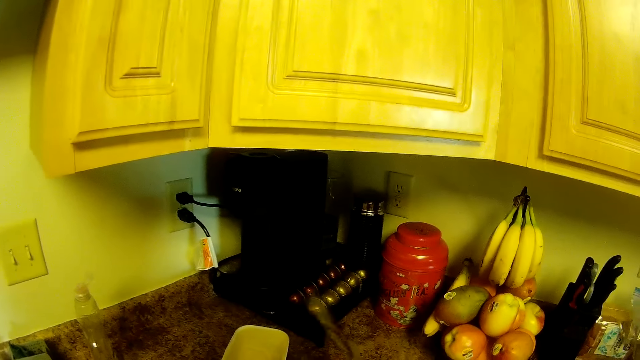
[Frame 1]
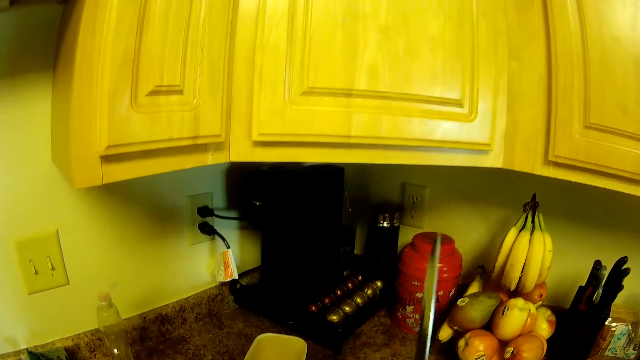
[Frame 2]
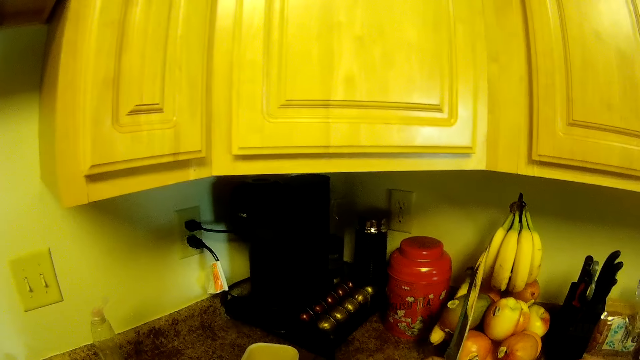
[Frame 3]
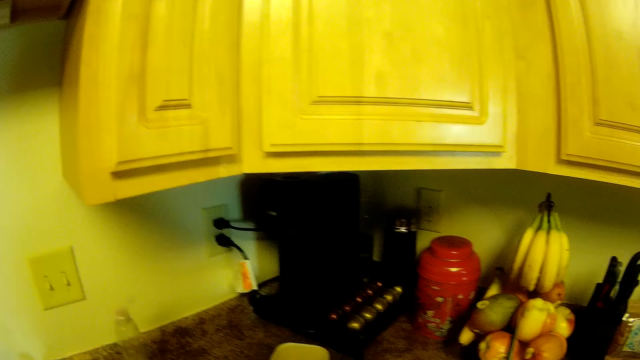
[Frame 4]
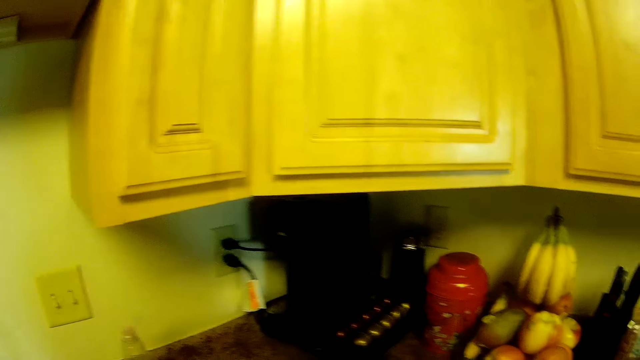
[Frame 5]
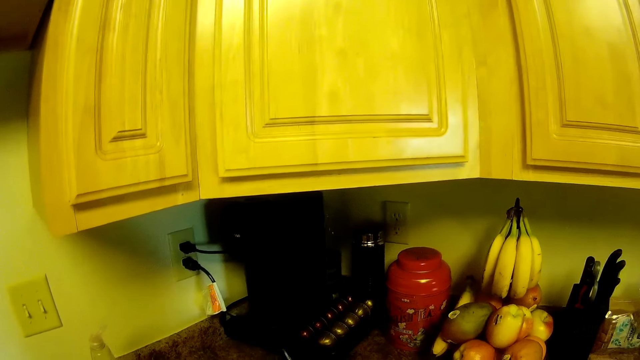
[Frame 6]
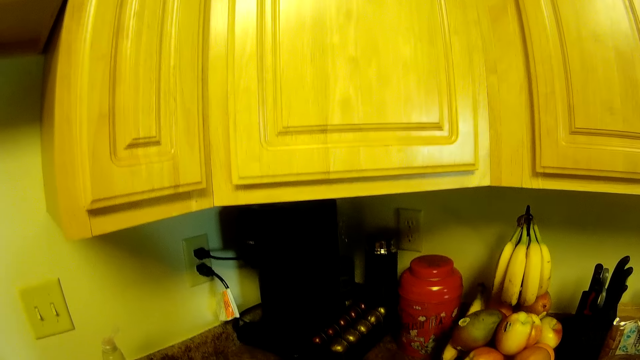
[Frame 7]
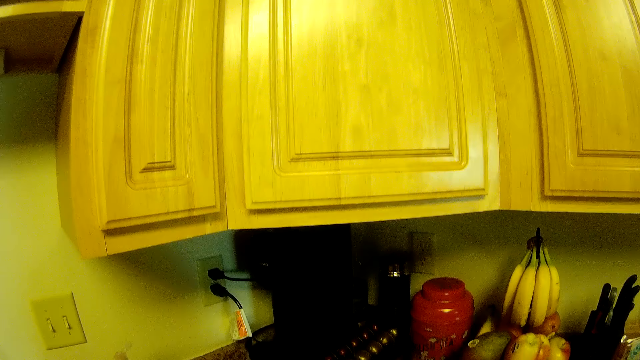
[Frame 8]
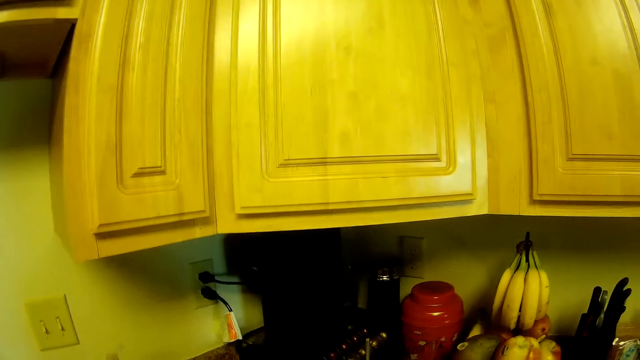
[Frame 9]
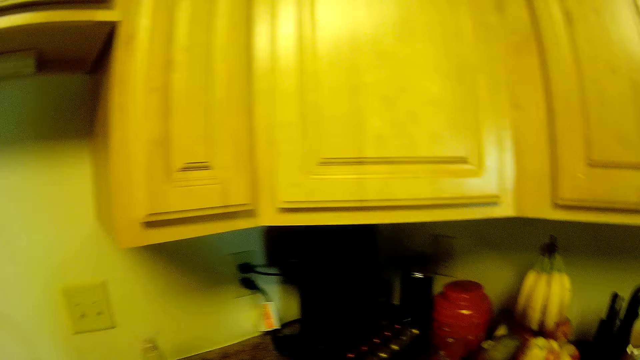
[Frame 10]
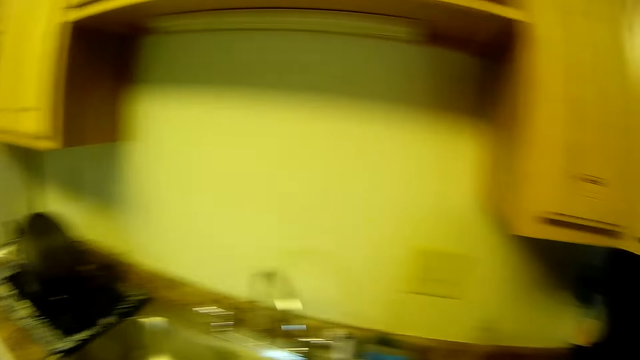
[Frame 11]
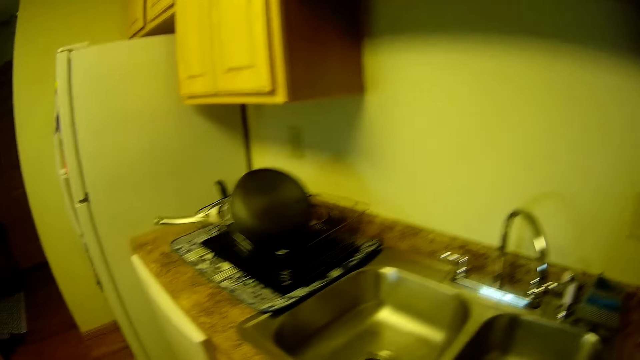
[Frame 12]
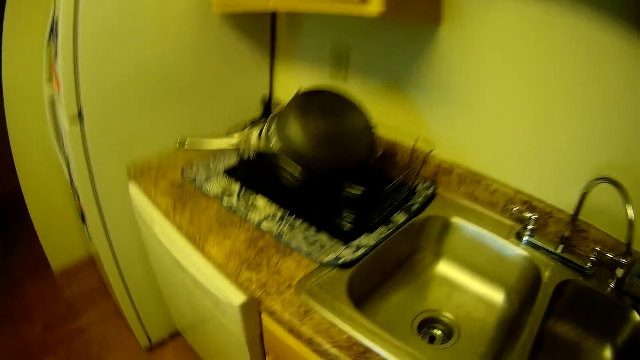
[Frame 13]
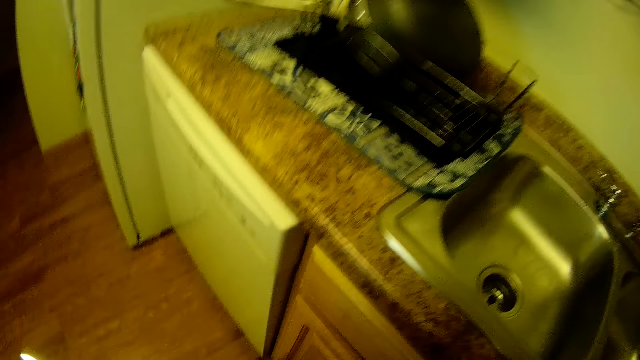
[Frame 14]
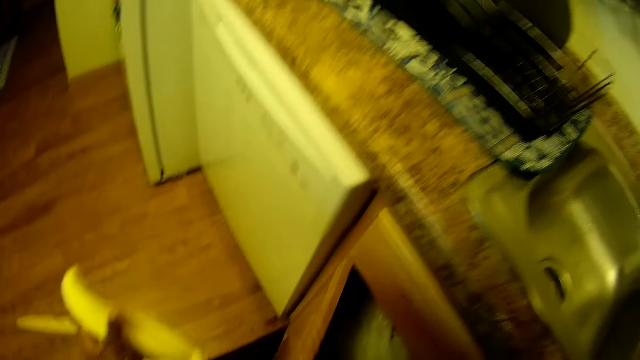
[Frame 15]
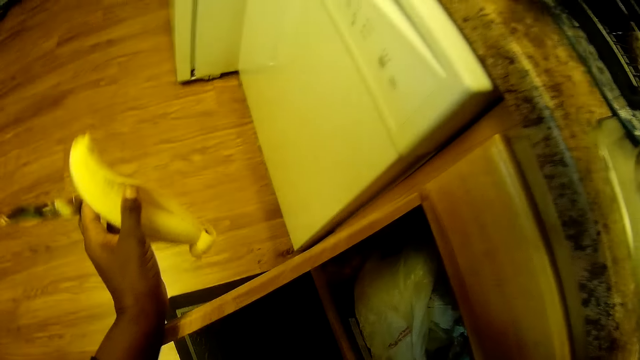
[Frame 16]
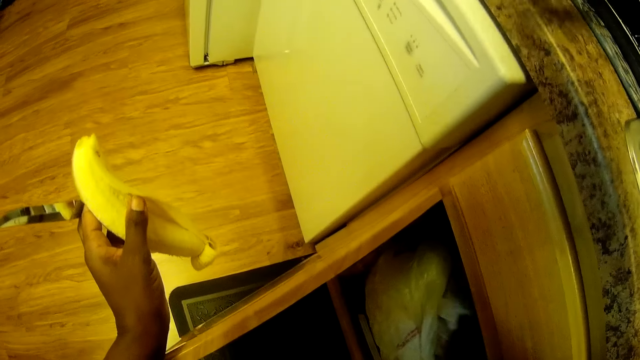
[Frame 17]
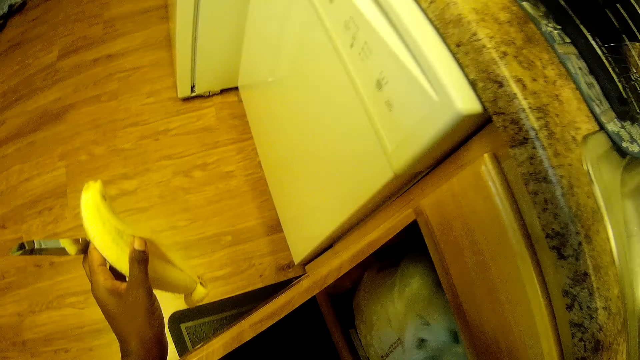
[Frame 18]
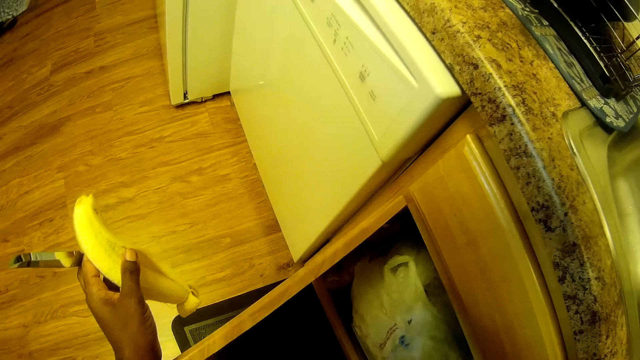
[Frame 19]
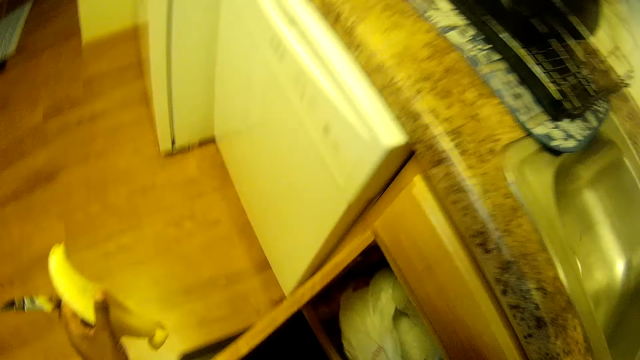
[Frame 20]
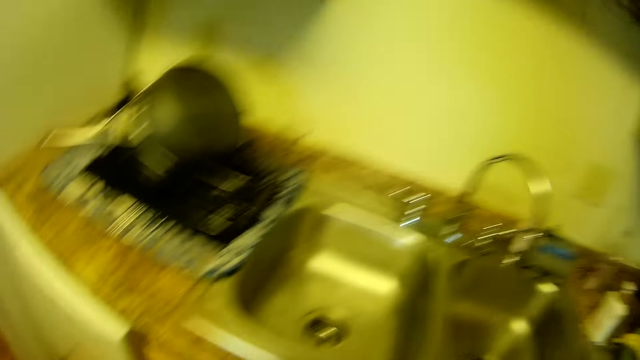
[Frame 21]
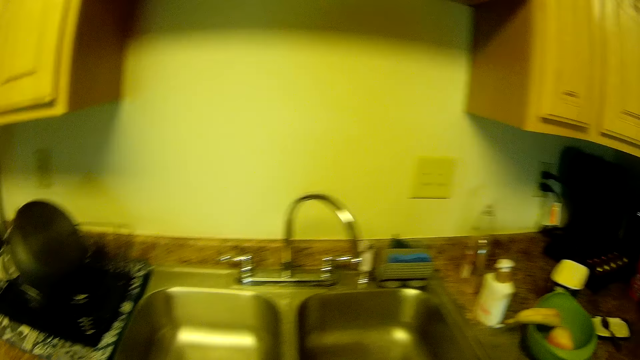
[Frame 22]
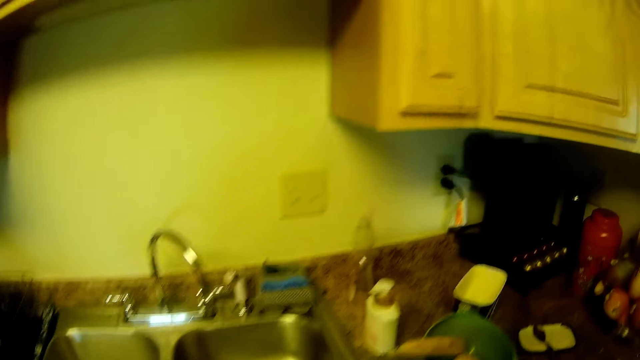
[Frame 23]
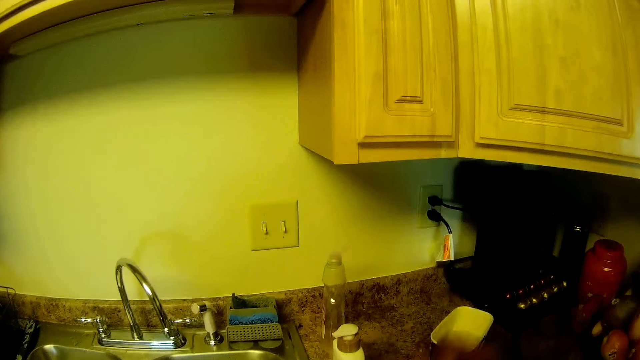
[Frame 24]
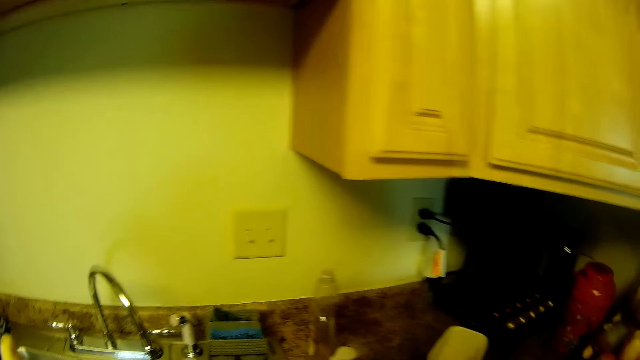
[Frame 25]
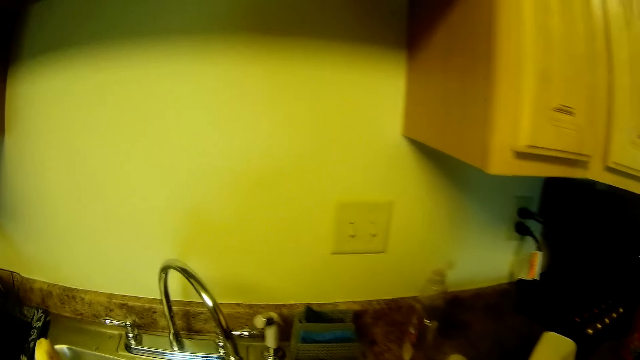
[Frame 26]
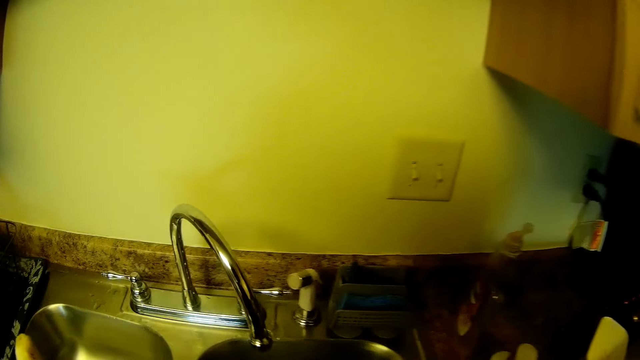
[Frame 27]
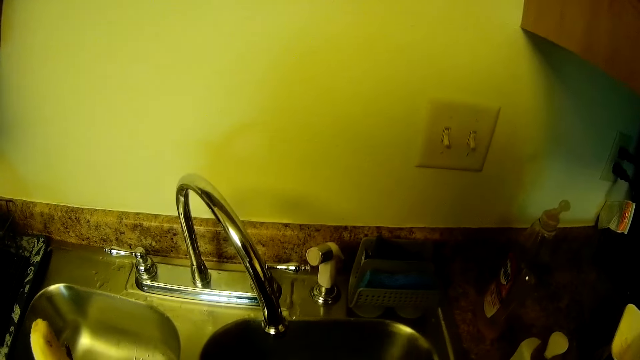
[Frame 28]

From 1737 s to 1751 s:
The camera wearer raises the knife up with her right hand. She moves to the cabinet. She opens the cupboard with her right hand. She holds a banana and the knife in her left hand. She touches the cupboard with her left hand. She touches a nylon or polythene bag inside the cupboard with her right hand. She picks up the nylon from the cupboard with her right hand. She closes the cabinet. She opens the polythene bag. She holds the banana in her left hand.

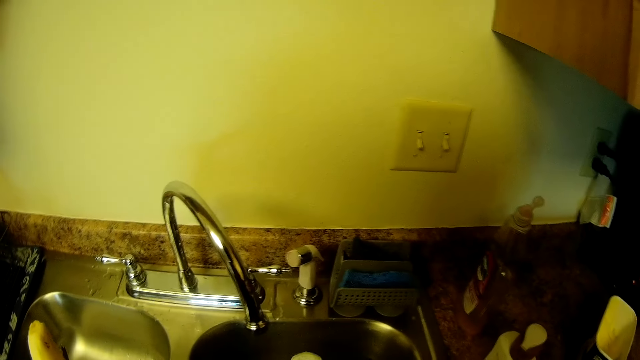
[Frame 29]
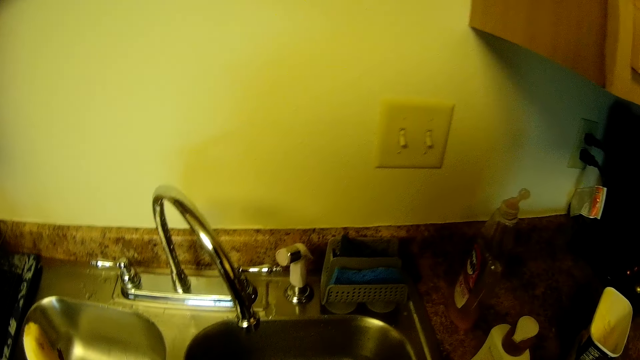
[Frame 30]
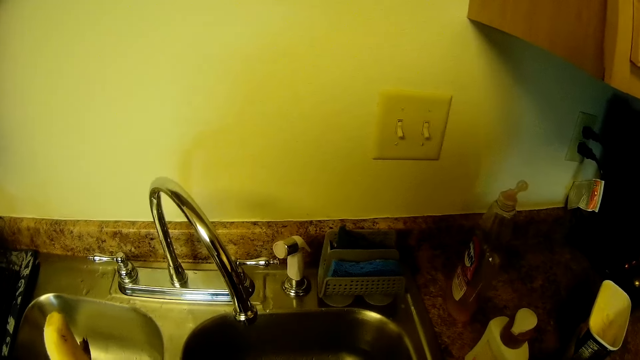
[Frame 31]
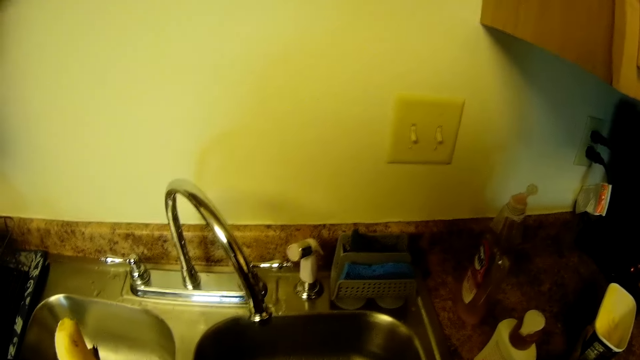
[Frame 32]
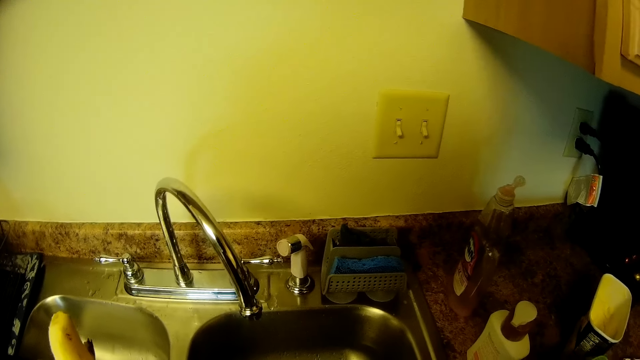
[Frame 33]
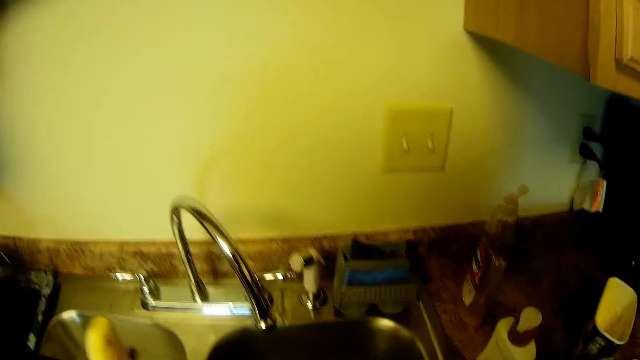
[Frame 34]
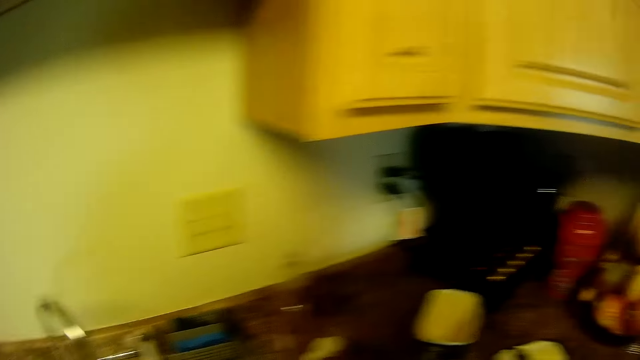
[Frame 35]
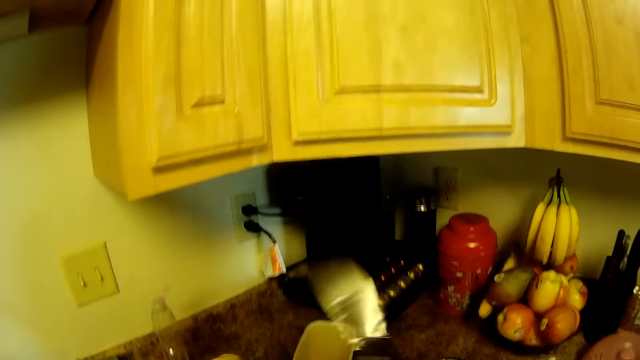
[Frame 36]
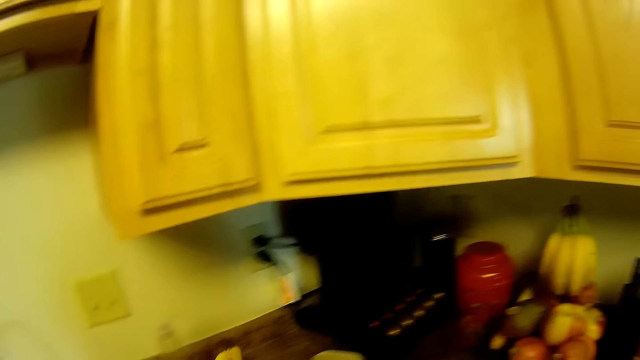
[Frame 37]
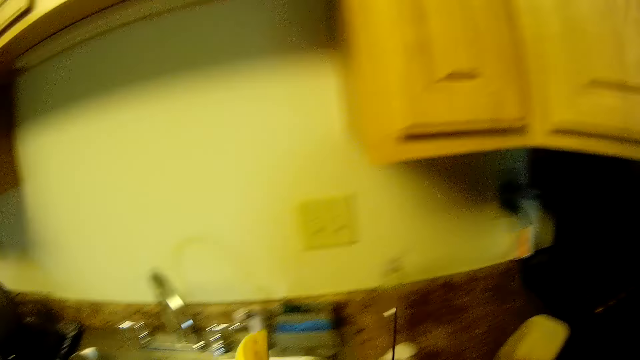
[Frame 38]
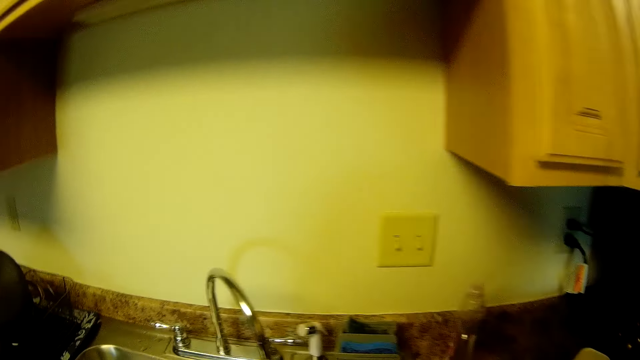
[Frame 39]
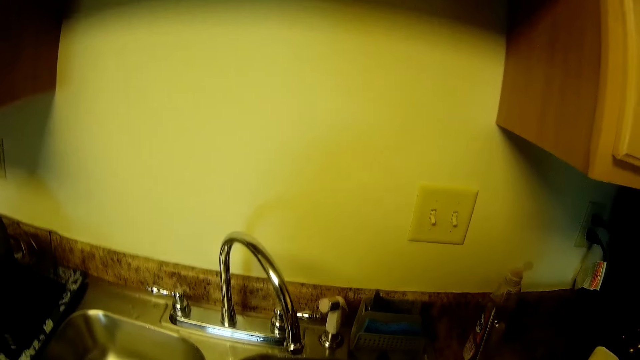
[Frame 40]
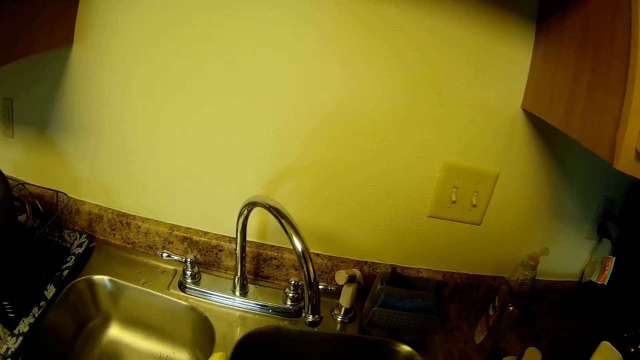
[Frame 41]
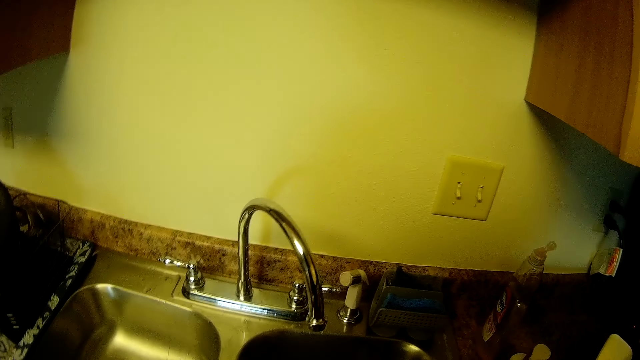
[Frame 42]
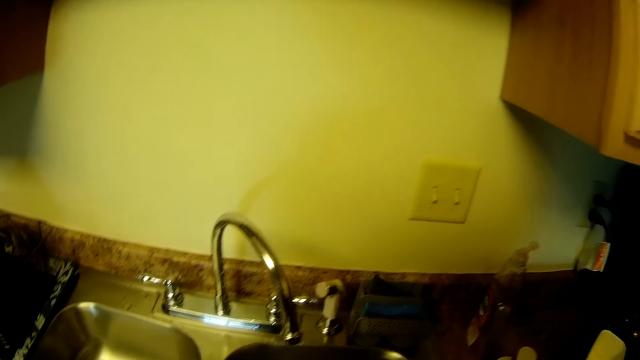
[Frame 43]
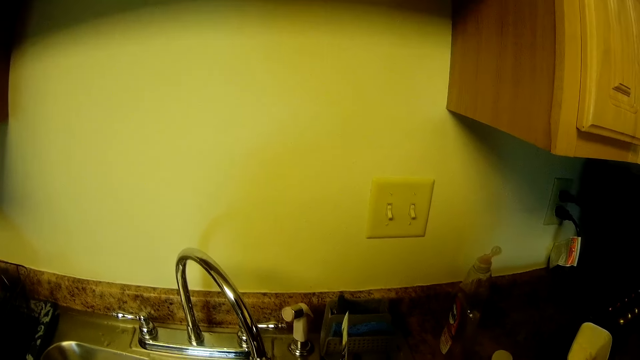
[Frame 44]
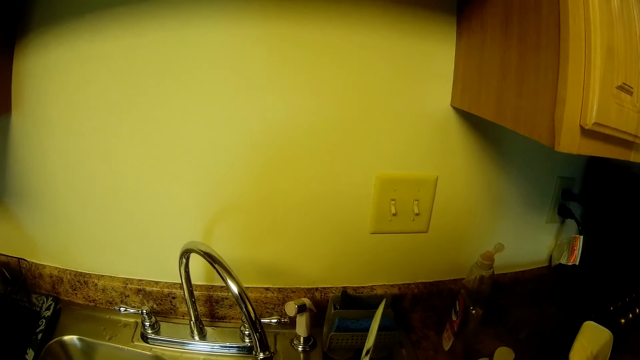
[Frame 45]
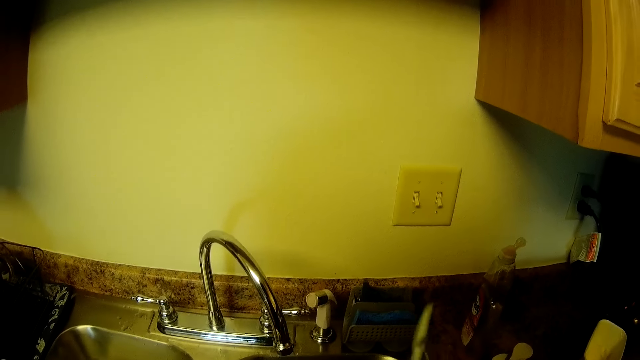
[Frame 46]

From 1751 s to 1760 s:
The camera wearer peels the fruit. She holds the knife in her right hand and moves the knife around with her right hand.
